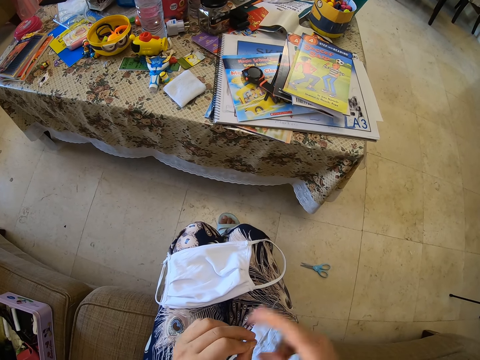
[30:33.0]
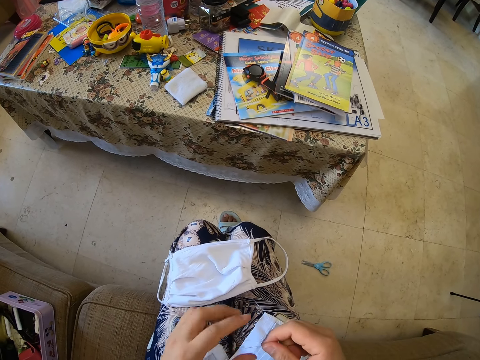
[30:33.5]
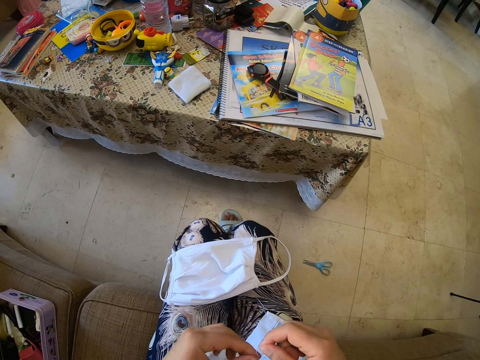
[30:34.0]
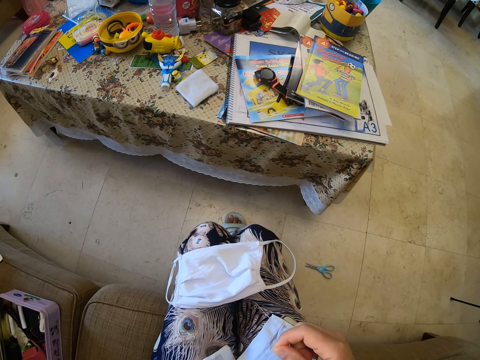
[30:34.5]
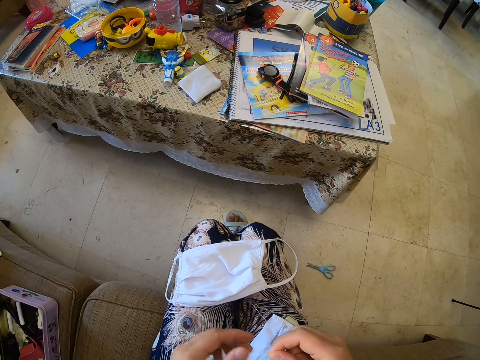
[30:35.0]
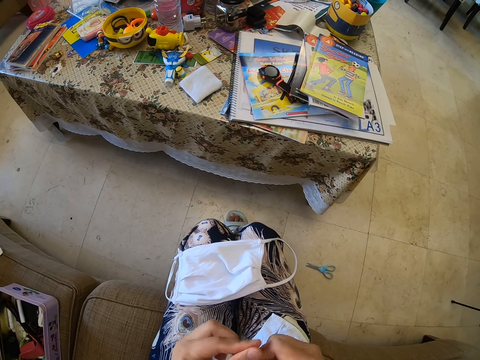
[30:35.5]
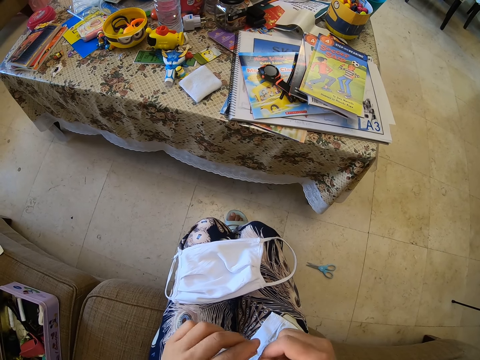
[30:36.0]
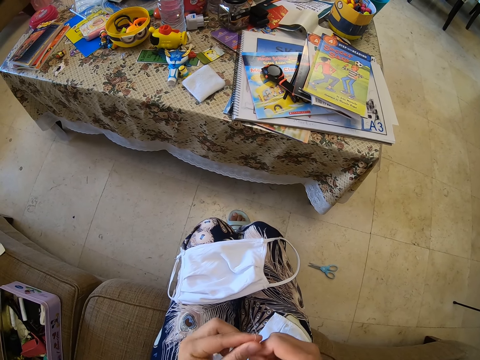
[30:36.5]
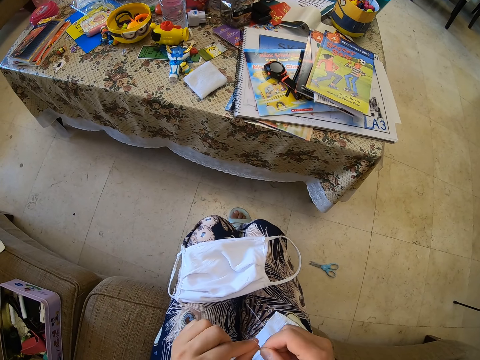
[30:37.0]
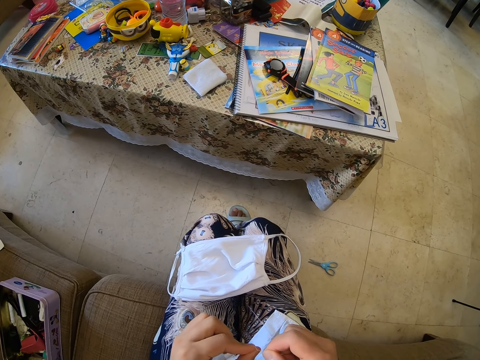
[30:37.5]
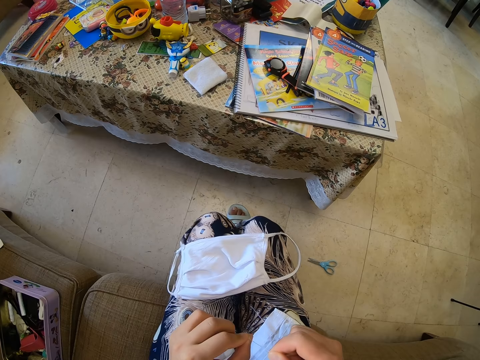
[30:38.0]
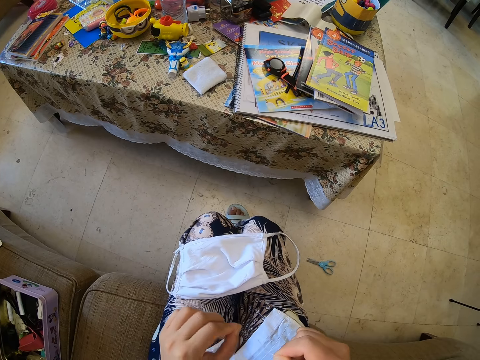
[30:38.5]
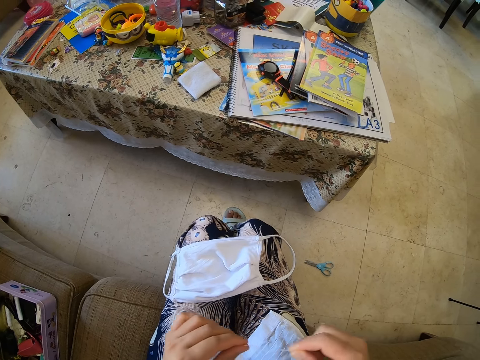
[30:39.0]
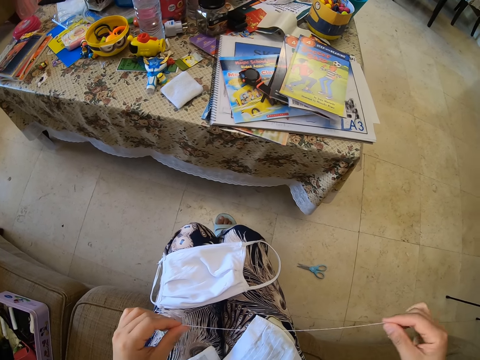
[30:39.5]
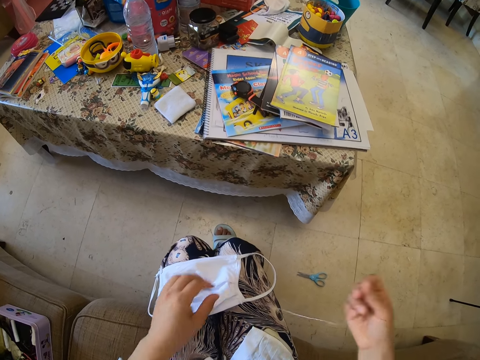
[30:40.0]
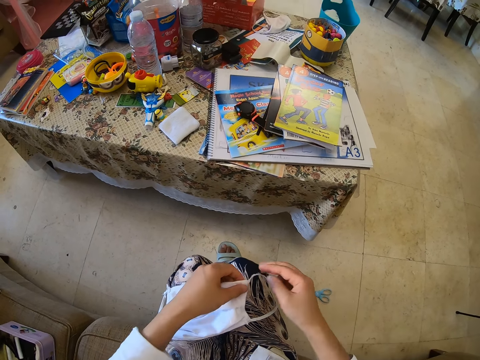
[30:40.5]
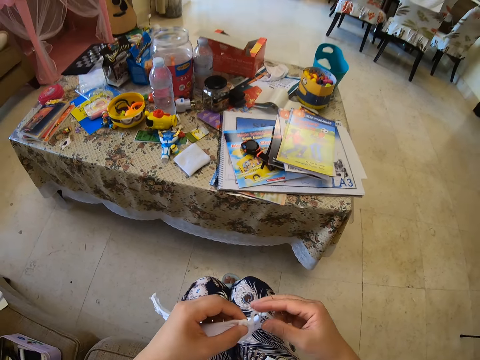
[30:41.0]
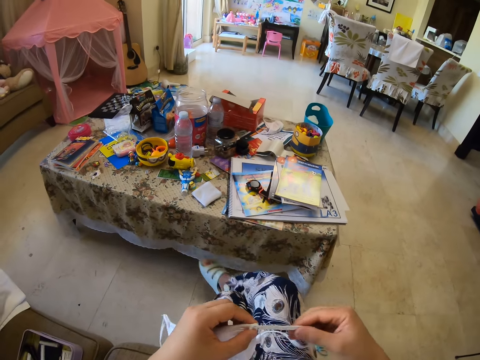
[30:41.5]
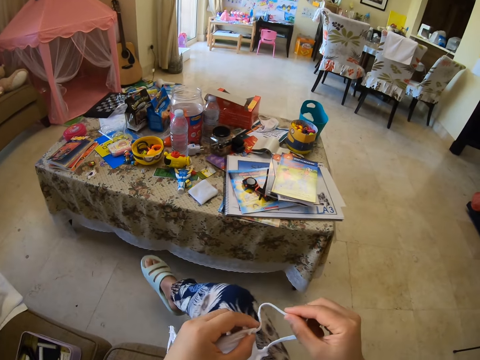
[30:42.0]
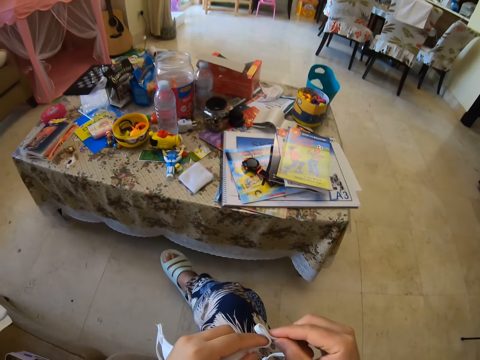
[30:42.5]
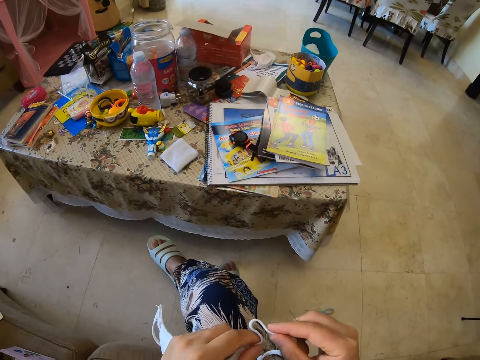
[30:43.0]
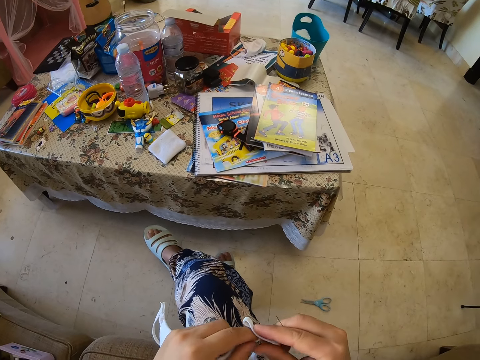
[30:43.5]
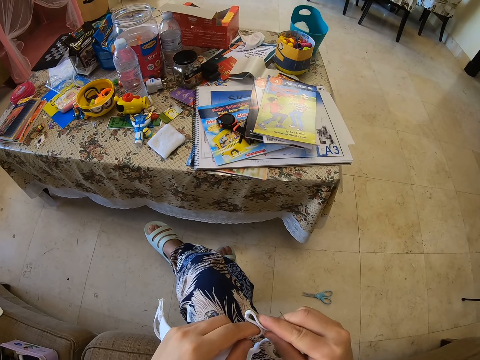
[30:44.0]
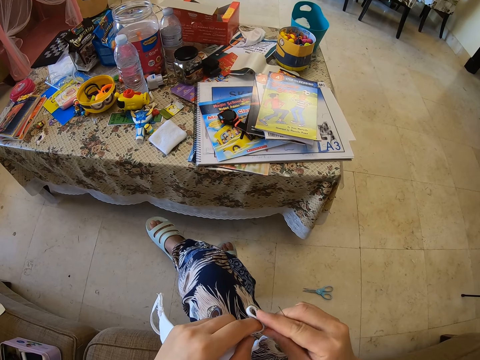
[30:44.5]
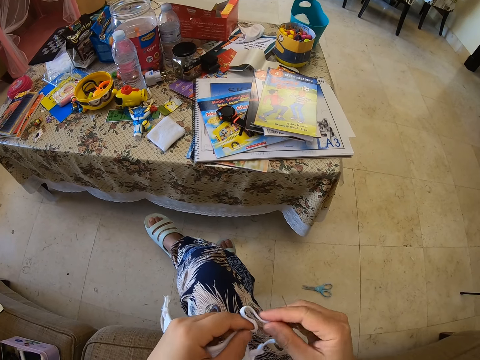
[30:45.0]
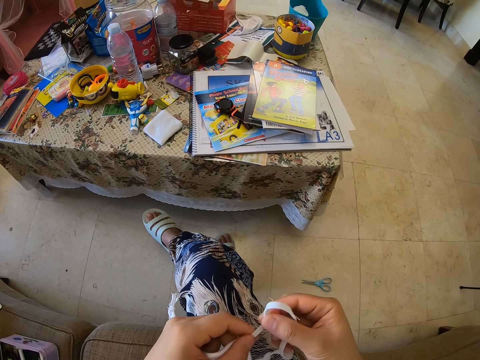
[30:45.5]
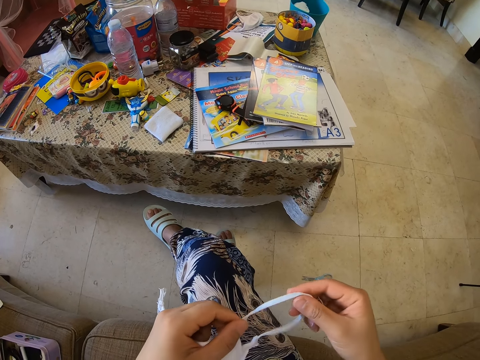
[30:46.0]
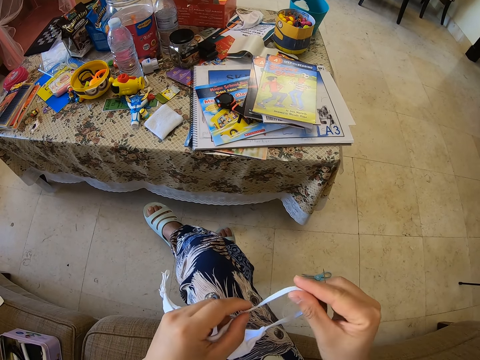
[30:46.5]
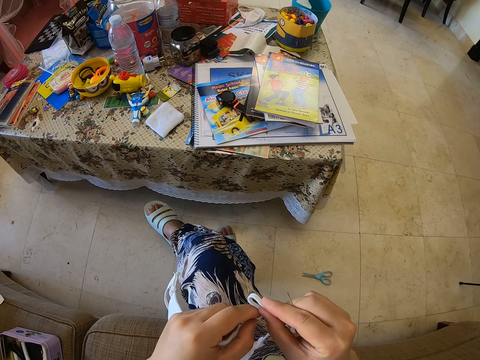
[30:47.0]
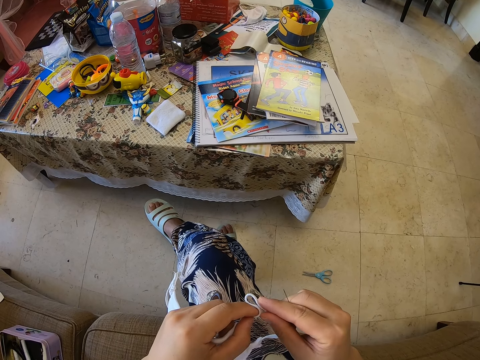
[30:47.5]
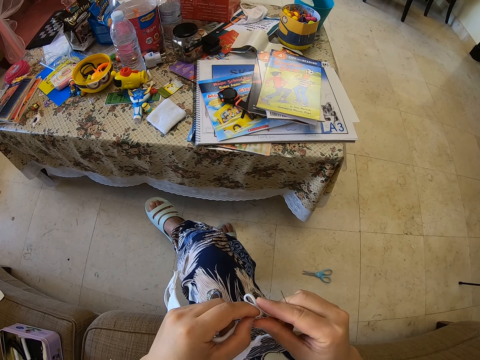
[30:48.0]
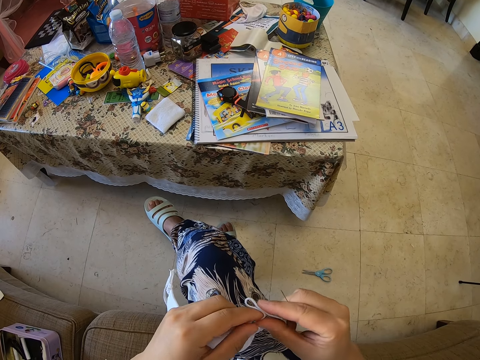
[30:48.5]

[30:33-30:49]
The camera wearer stretches the thread. They pick up the mask. They cross their legs. They fold the elastic cord of the face mask.

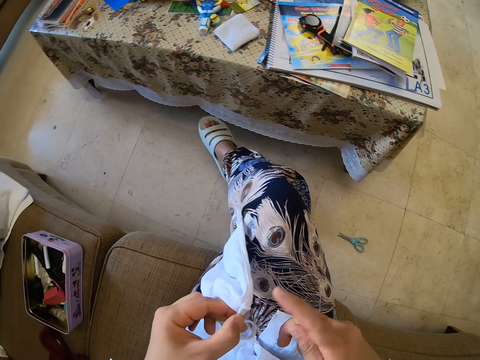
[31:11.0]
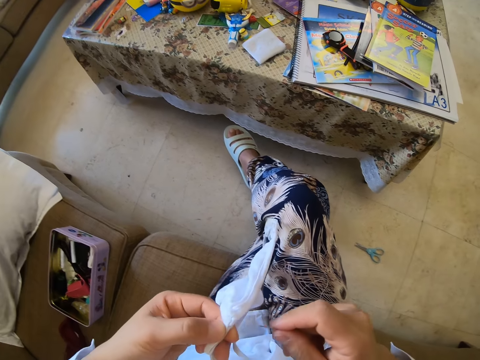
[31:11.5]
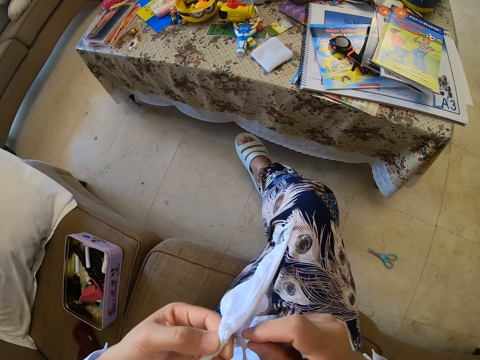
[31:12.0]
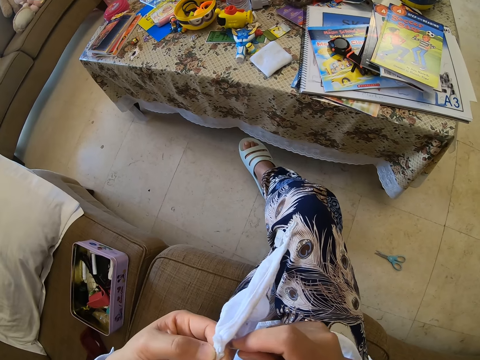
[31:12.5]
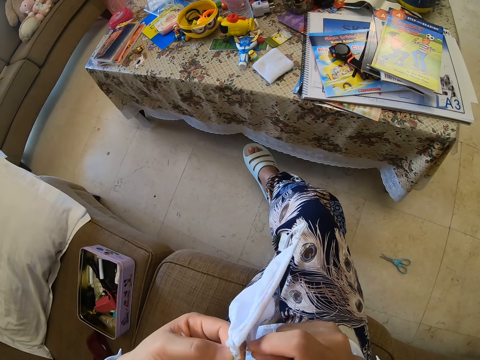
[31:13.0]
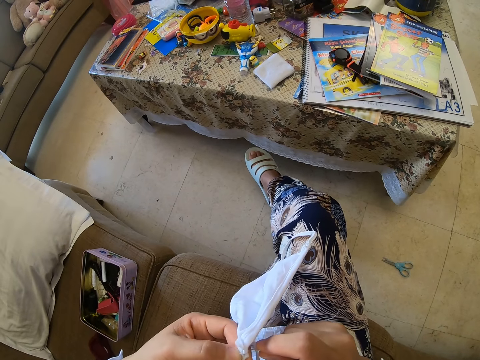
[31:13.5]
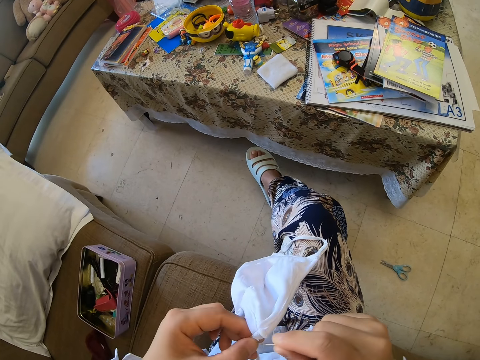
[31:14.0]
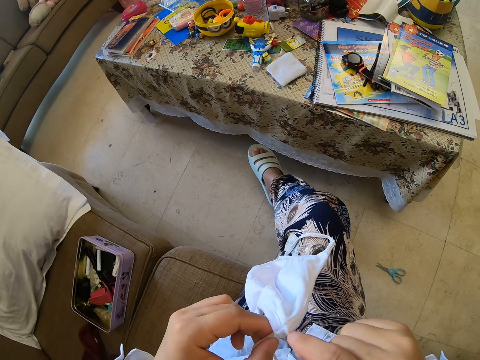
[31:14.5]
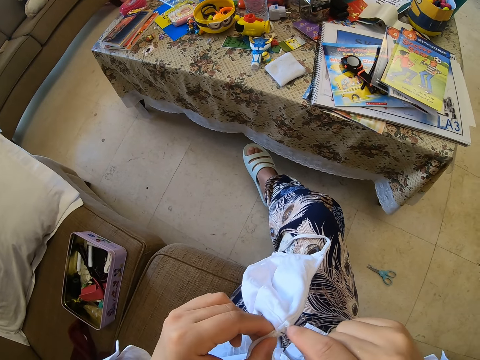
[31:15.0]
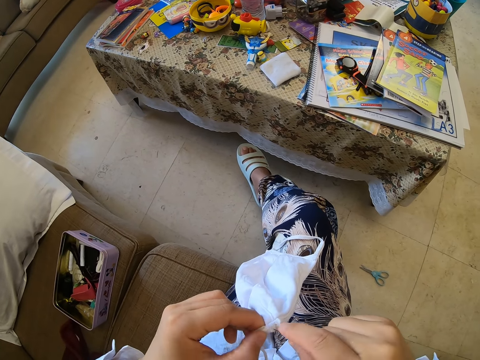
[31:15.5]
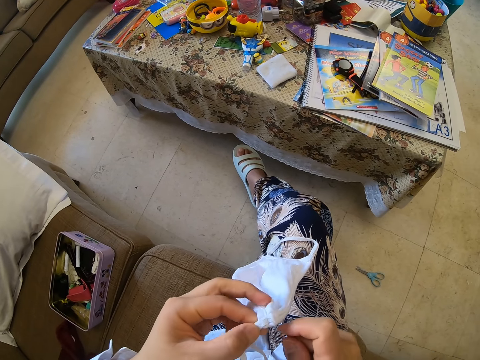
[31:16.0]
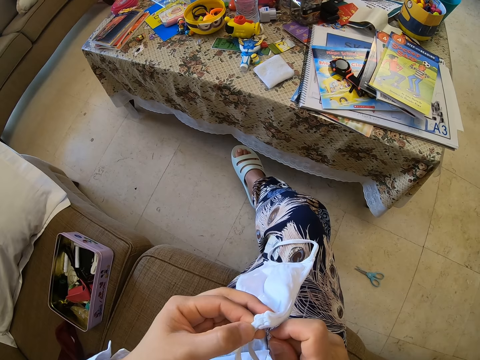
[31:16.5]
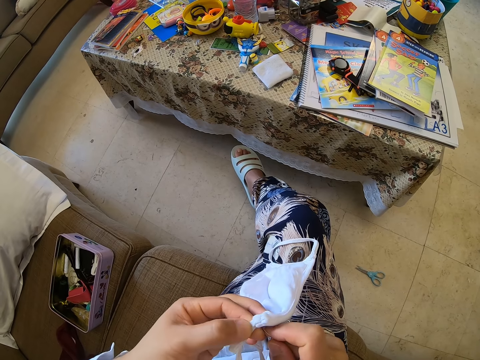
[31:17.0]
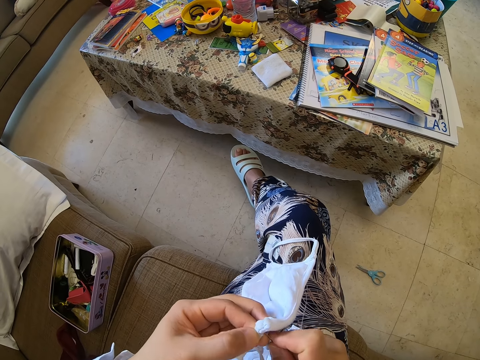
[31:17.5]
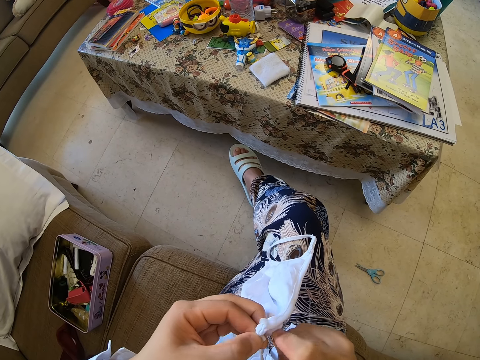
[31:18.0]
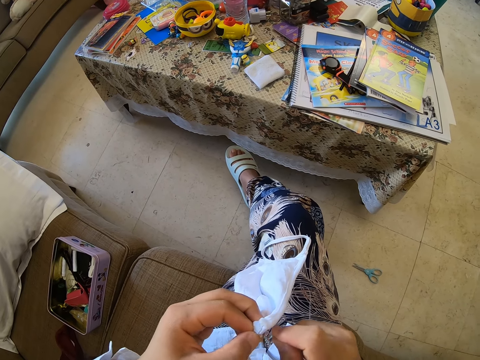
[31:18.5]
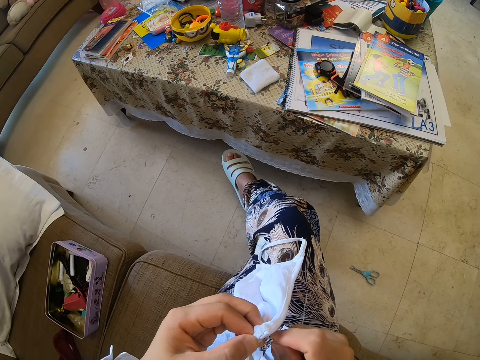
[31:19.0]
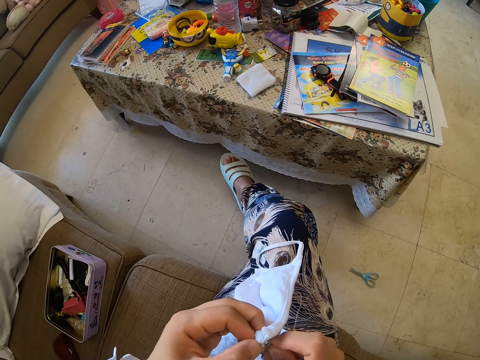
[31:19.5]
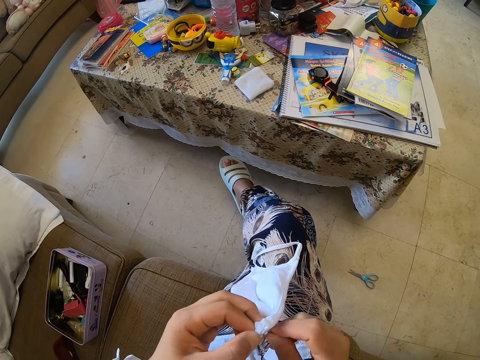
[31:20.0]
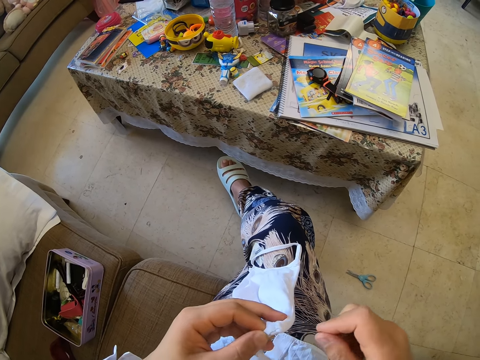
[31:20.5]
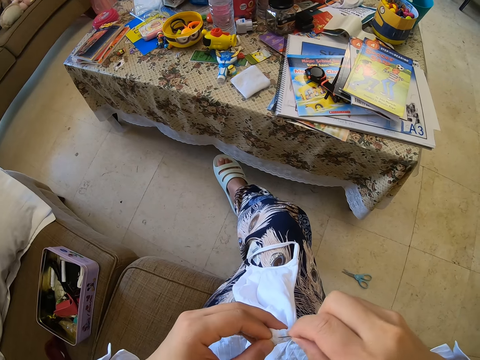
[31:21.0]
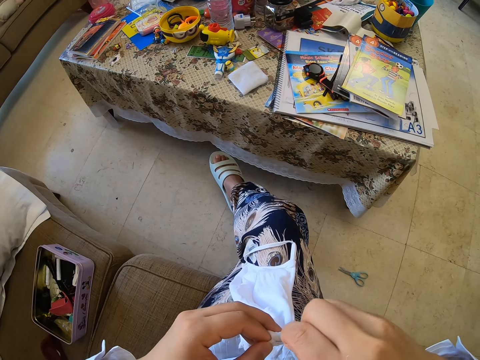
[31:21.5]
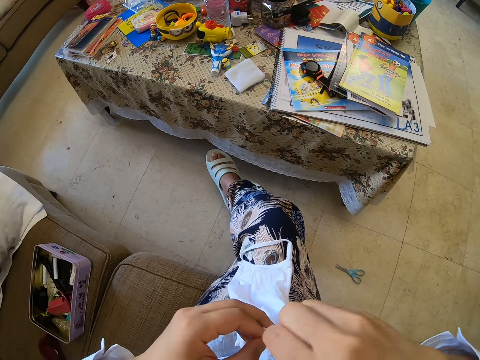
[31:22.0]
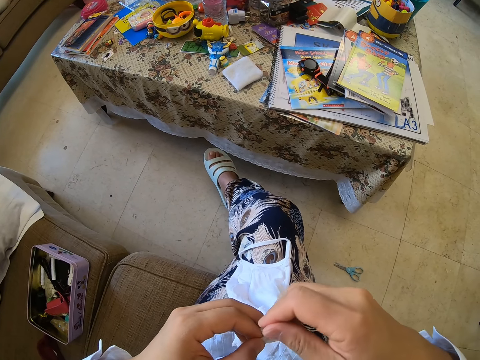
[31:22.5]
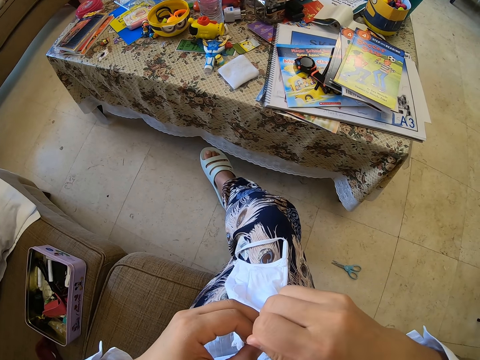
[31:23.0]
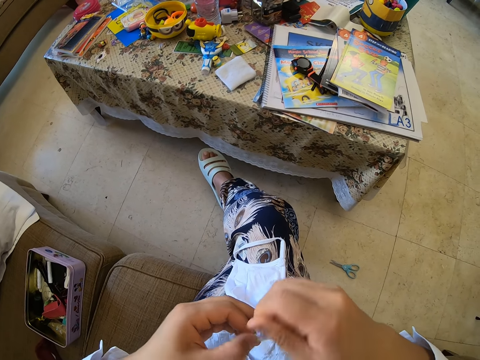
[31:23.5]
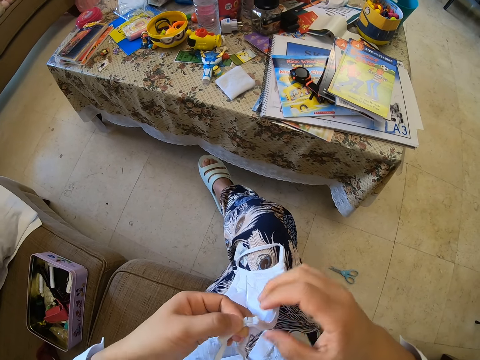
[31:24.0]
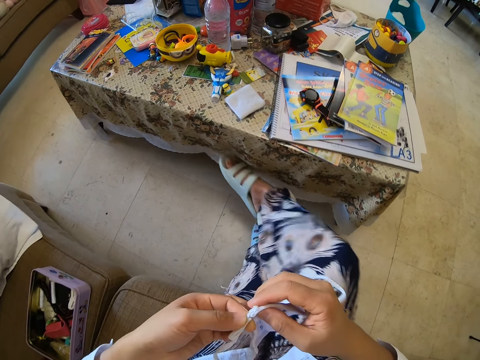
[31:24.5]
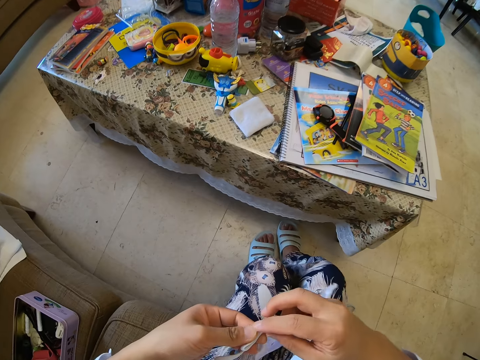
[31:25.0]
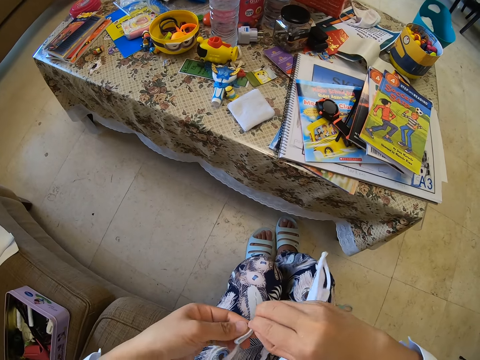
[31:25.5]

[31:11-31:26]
The camera wearer is sewing a face mask. They stitch the mask with a needle.
